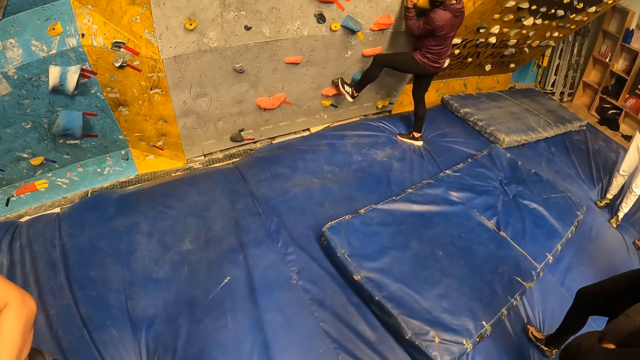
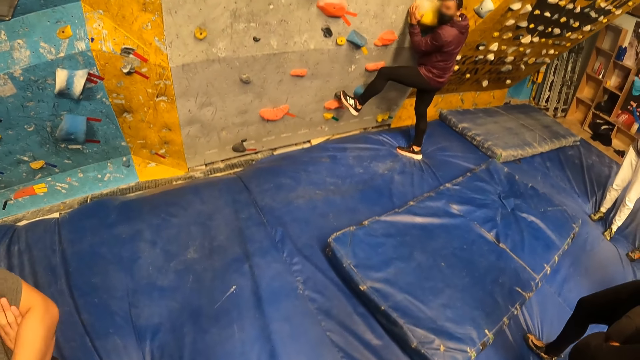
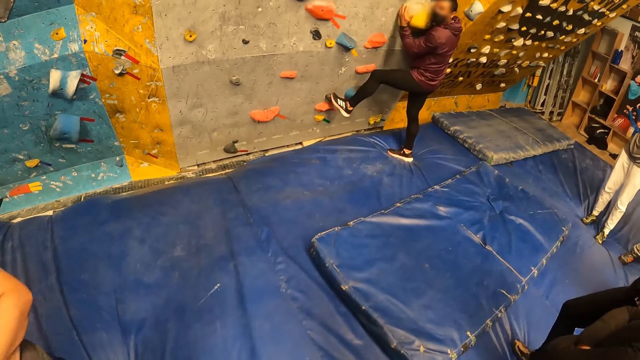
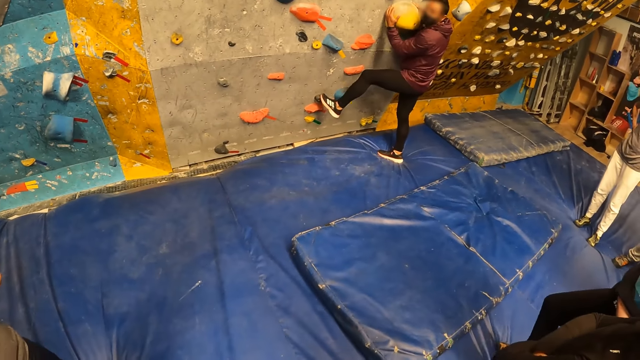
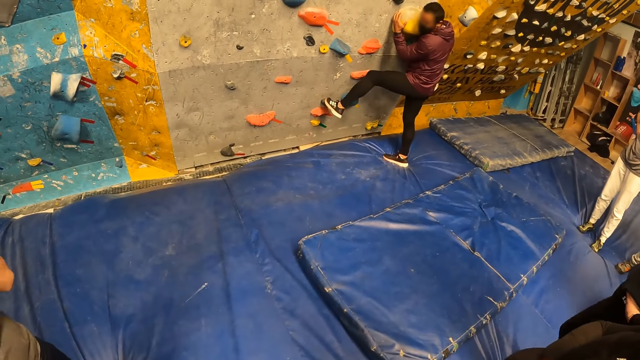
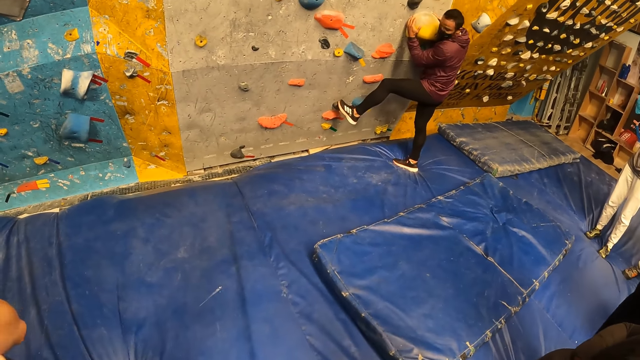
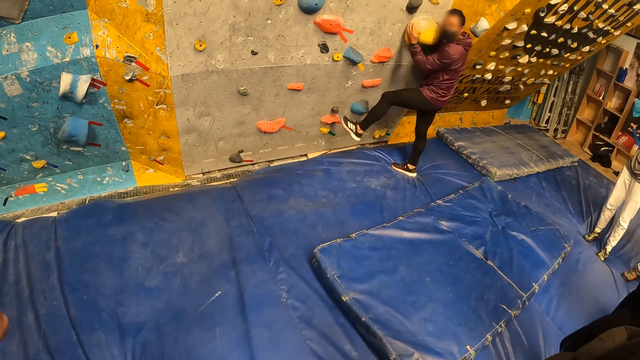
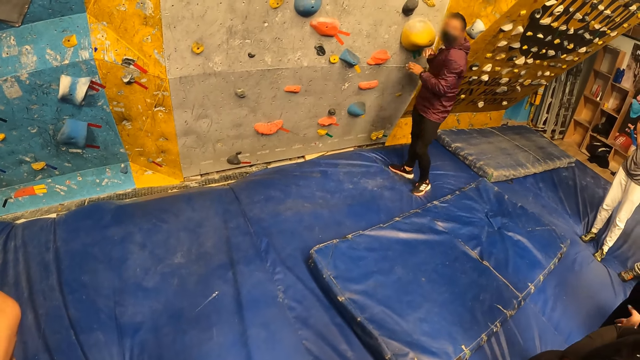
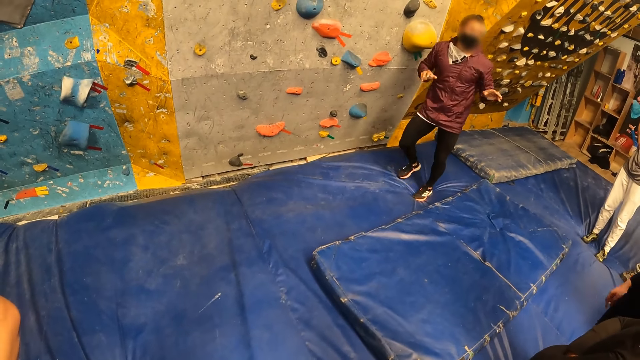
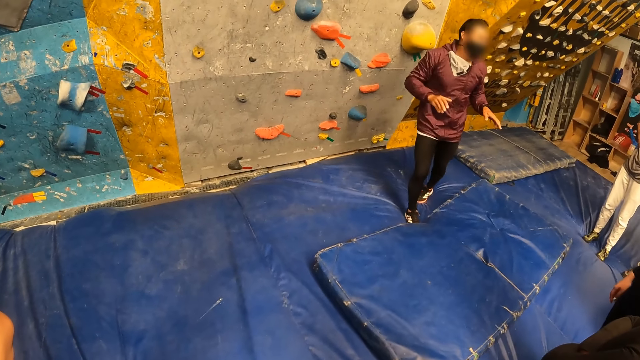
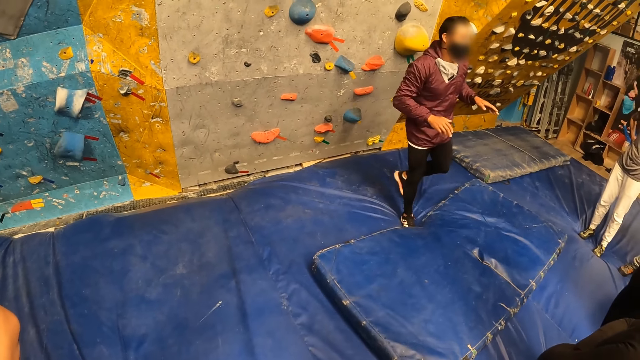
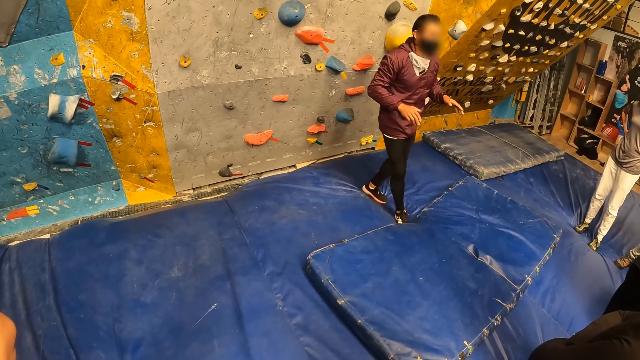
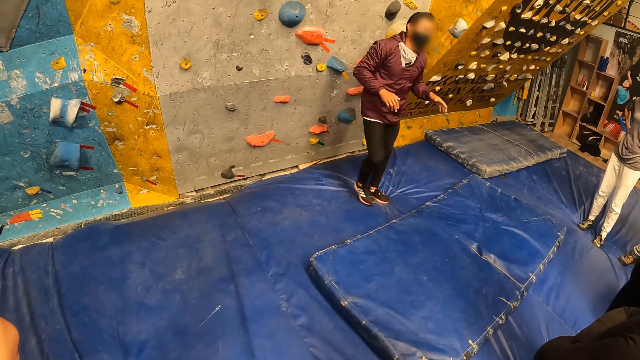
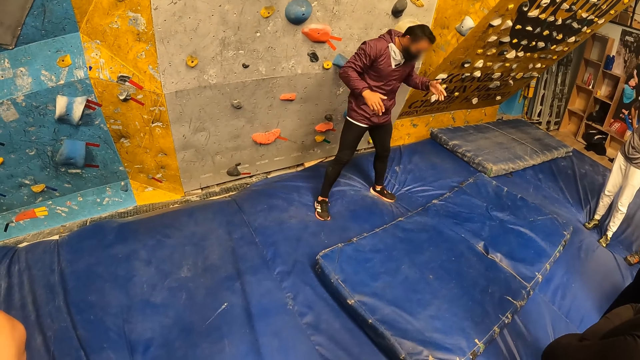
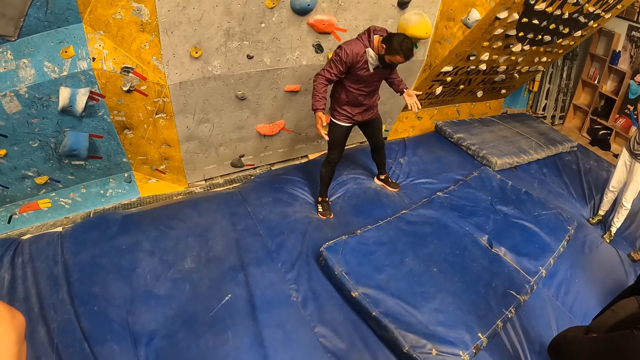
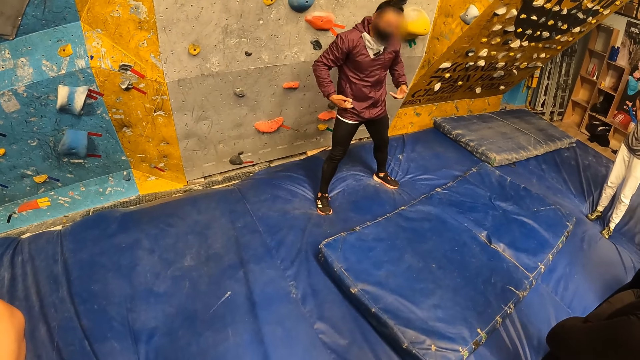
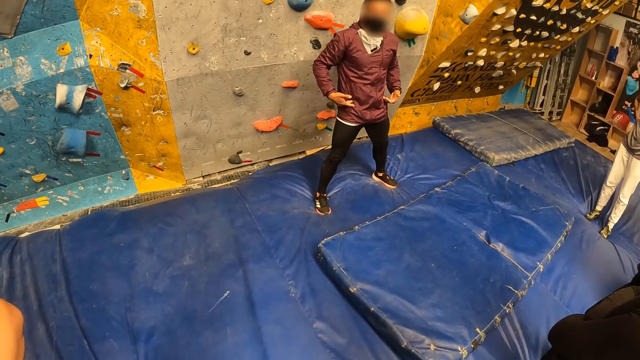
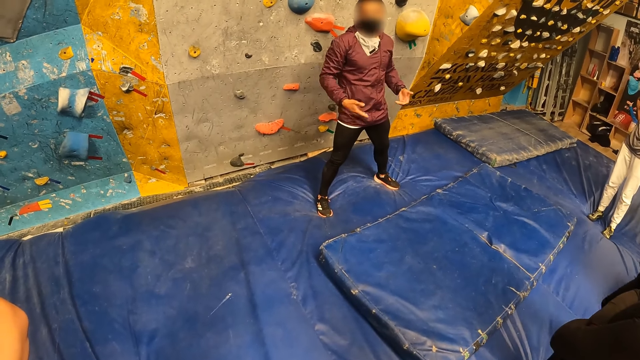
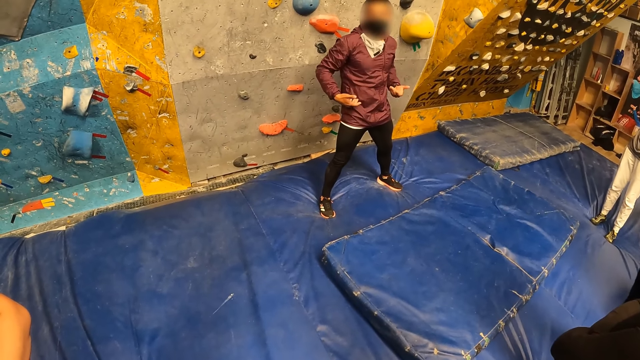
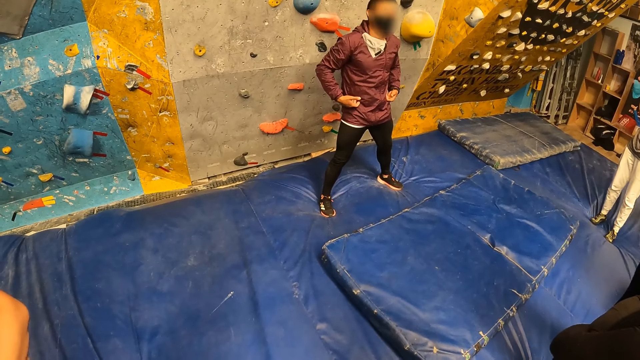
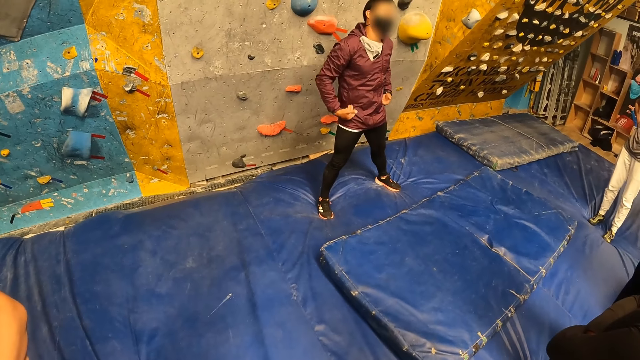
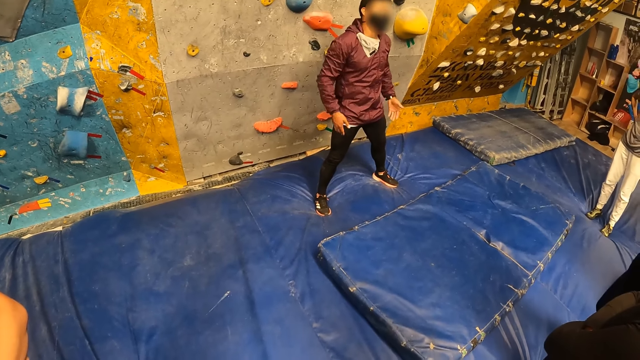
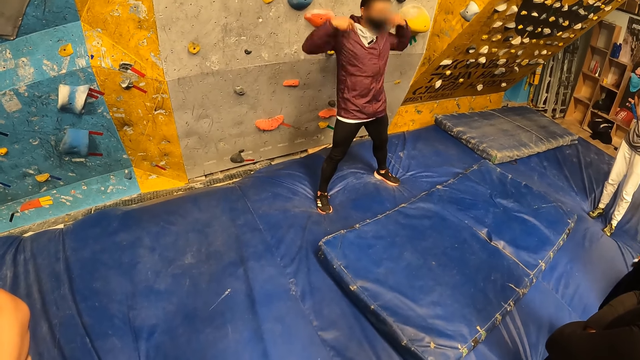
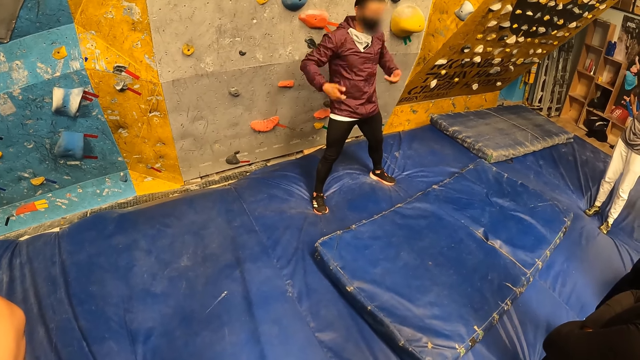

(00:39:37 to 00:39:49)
The man interacts with the camera wearer alongside a group of people in front of the bouldering wall.

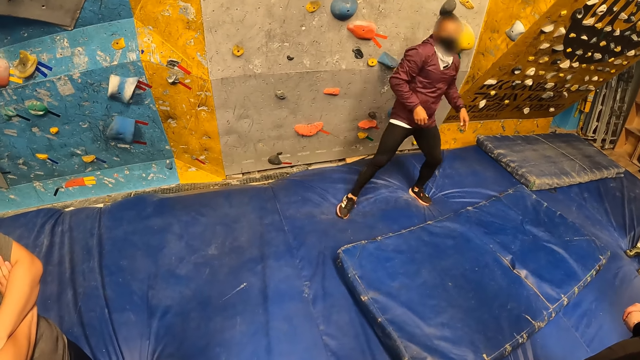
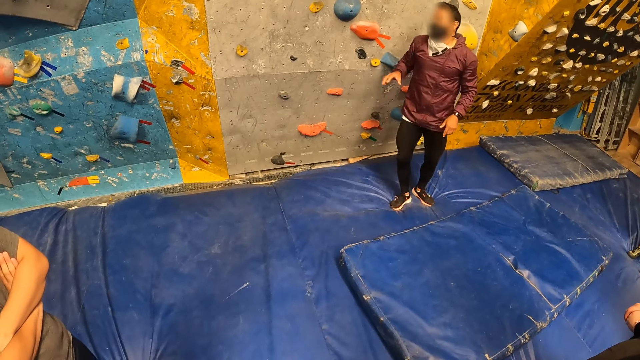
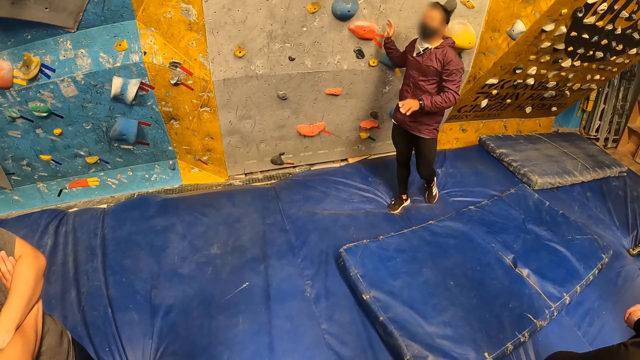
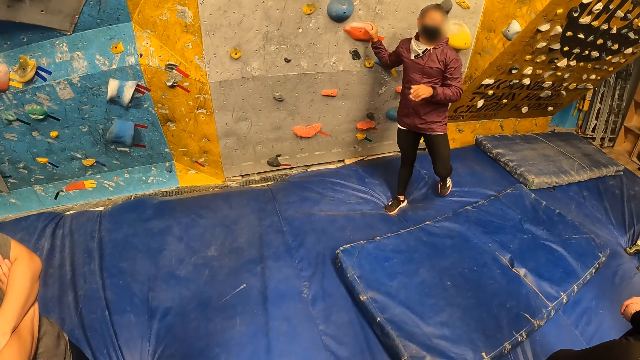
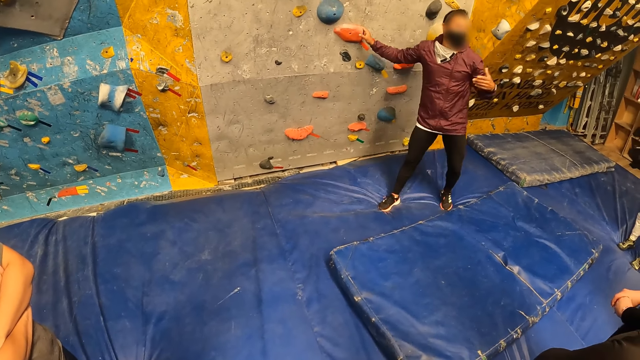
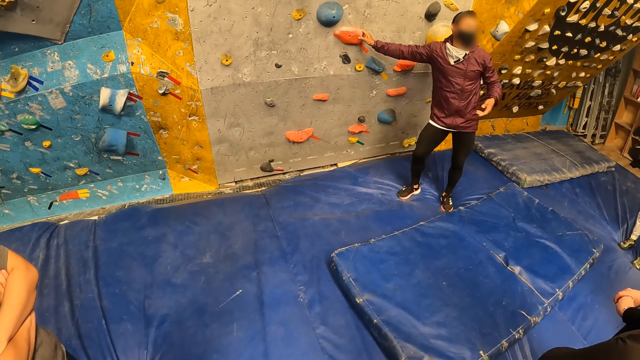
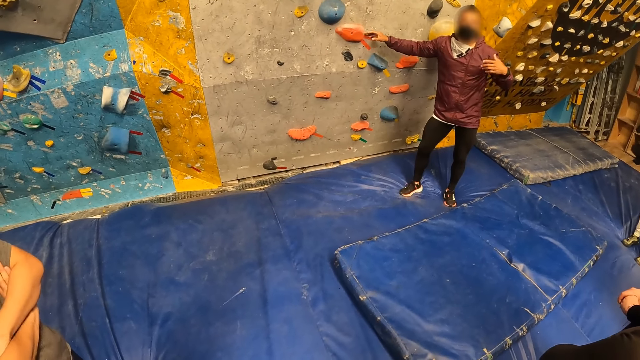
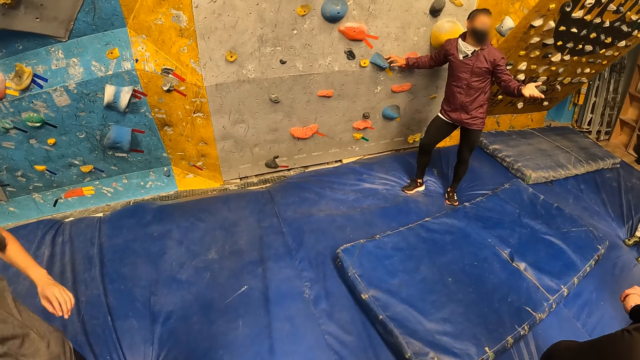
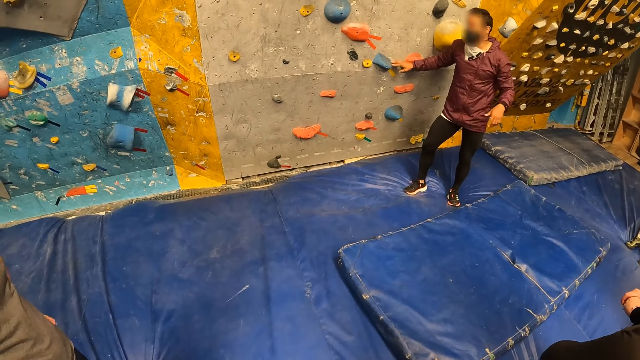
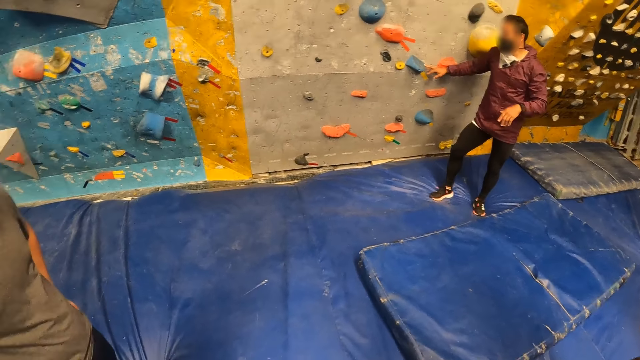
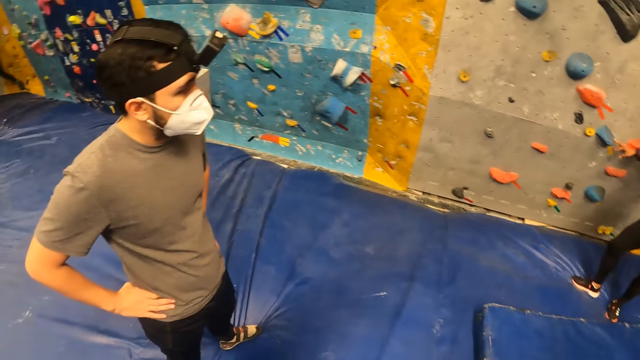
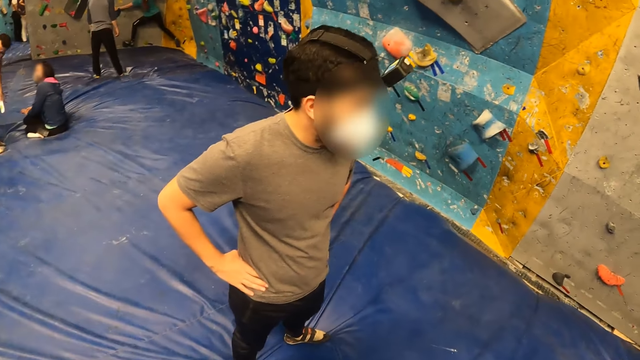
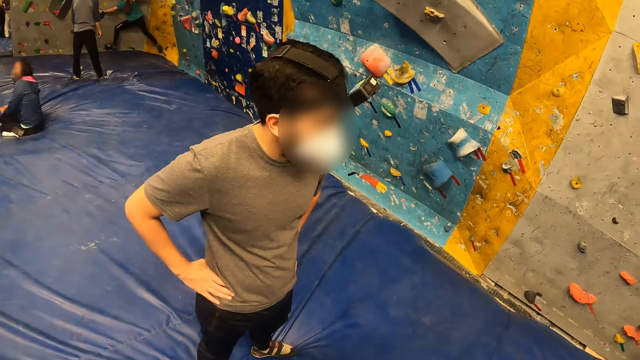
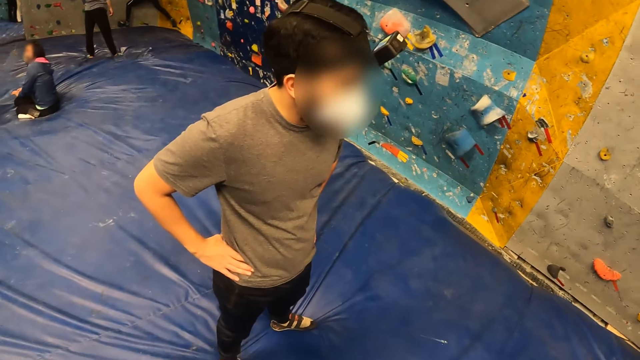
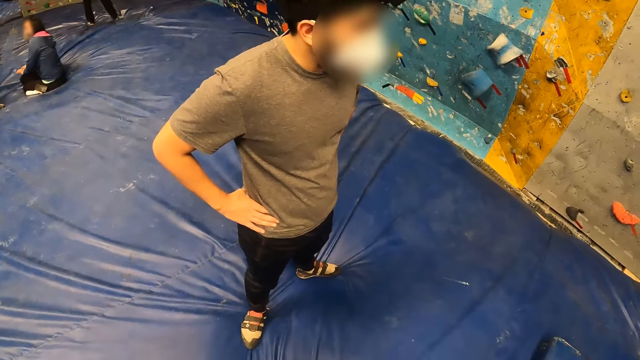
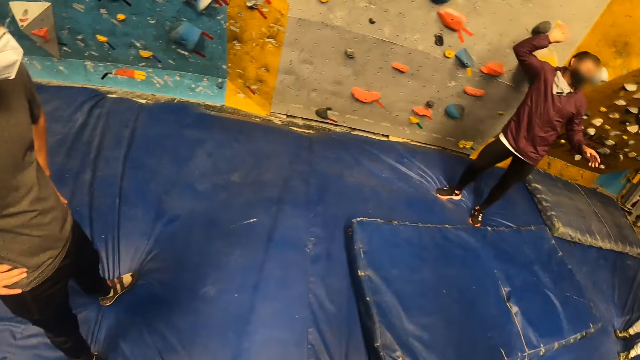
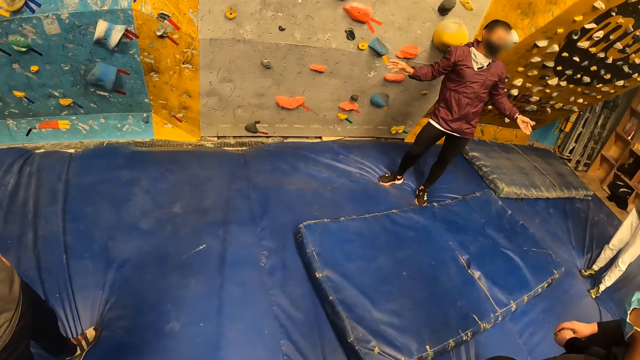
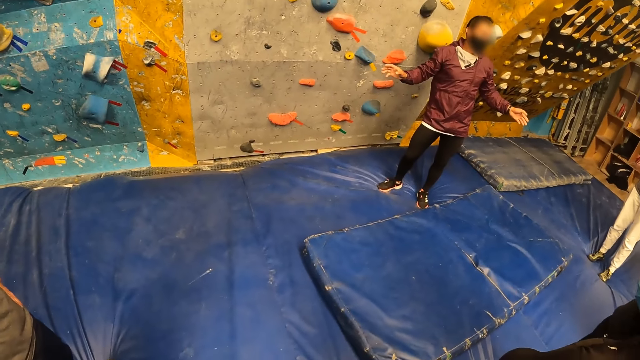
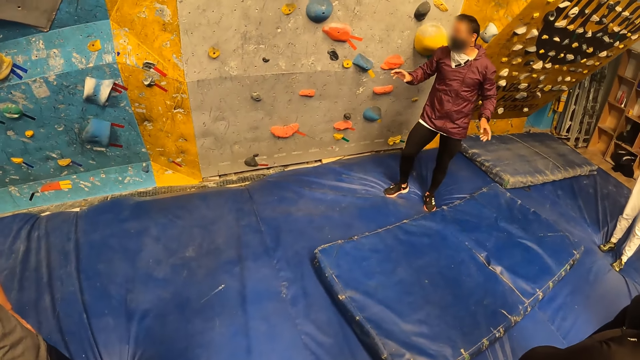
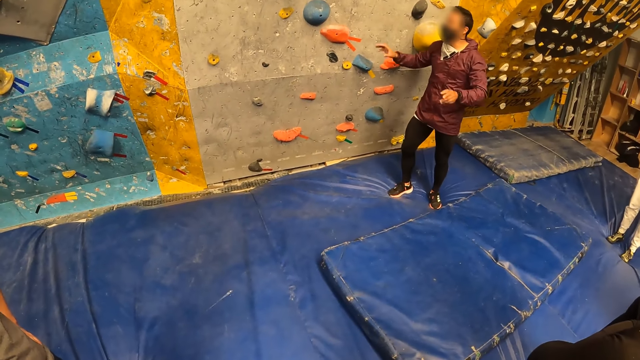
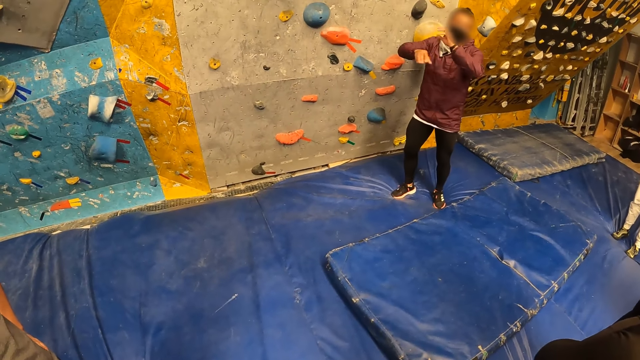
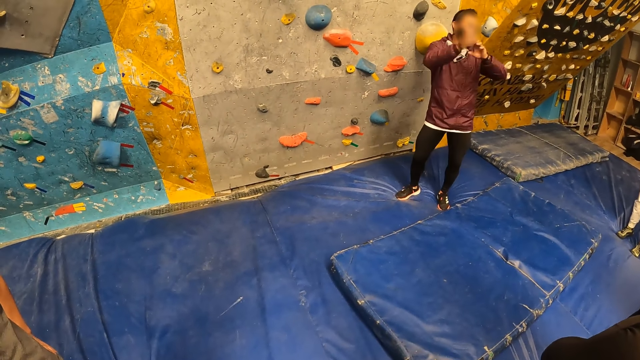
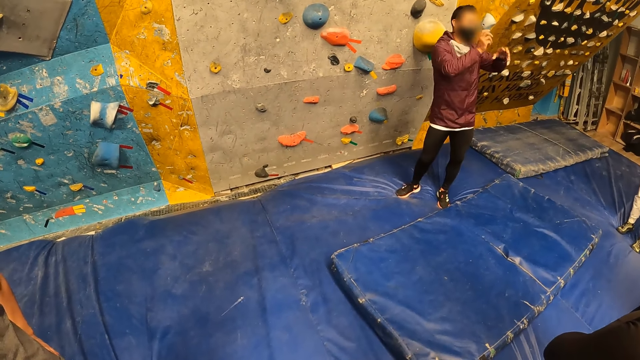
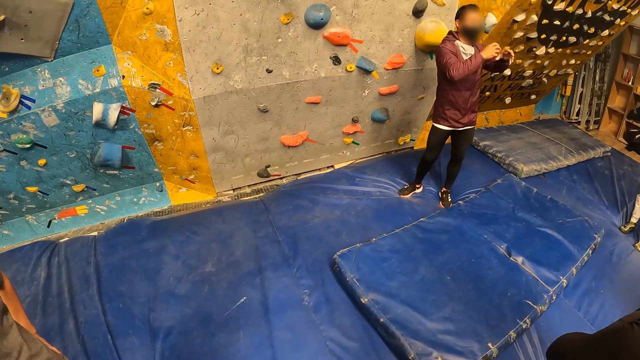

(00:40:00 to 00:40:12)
A man touches the wall and moves his hand. Another man puts his hands on his waist. The first man moves his hands.
